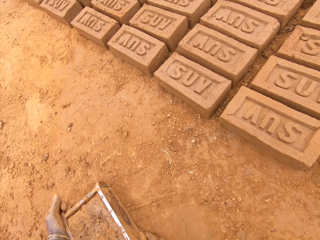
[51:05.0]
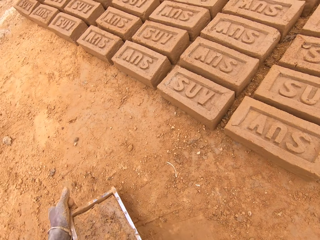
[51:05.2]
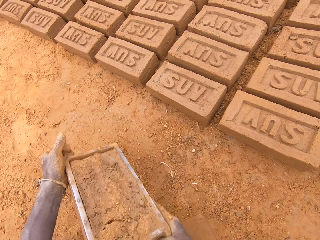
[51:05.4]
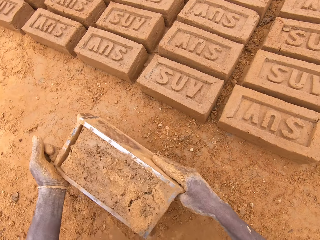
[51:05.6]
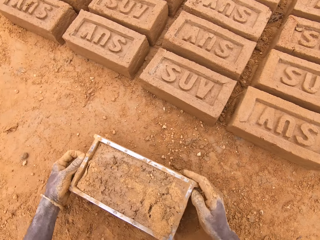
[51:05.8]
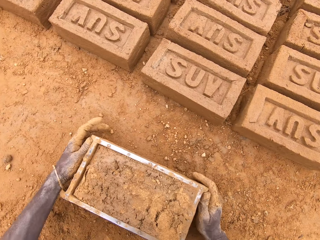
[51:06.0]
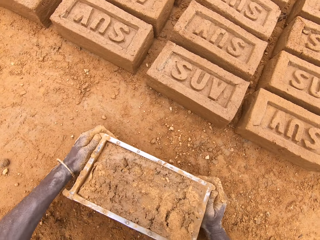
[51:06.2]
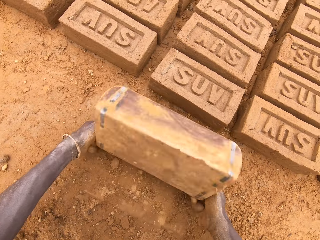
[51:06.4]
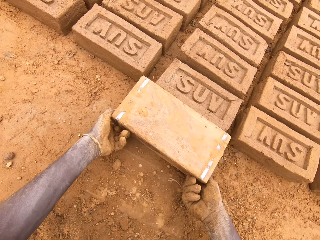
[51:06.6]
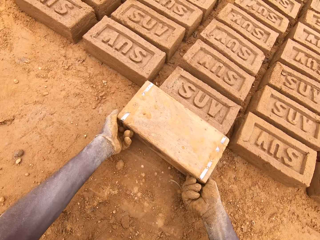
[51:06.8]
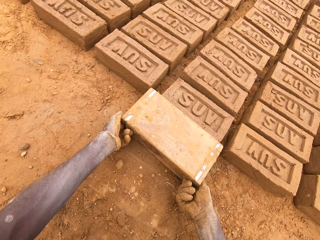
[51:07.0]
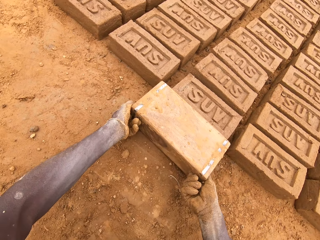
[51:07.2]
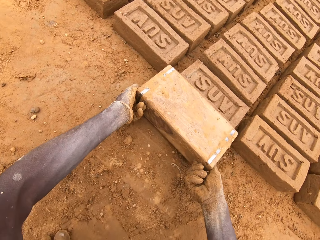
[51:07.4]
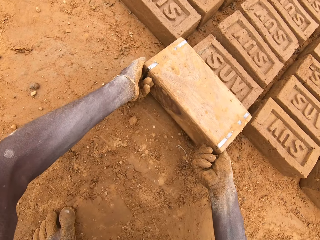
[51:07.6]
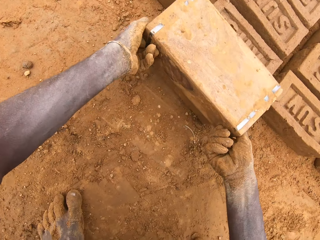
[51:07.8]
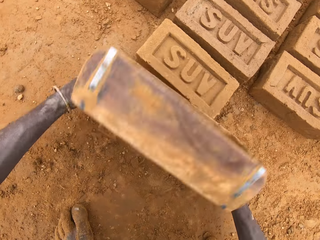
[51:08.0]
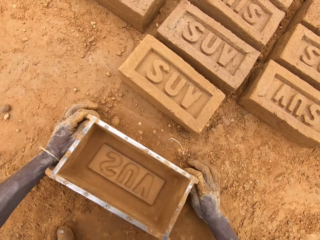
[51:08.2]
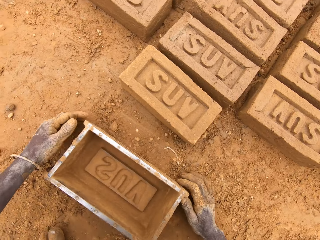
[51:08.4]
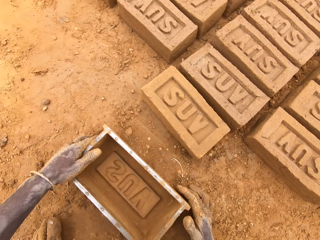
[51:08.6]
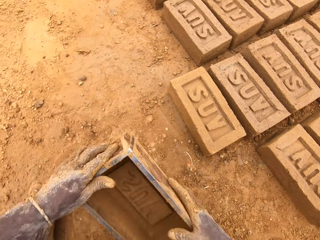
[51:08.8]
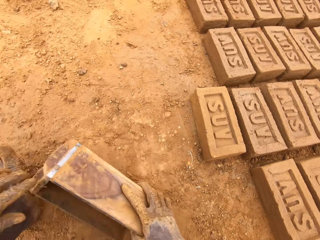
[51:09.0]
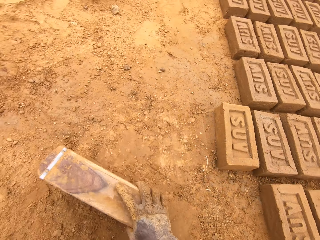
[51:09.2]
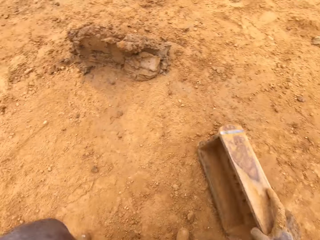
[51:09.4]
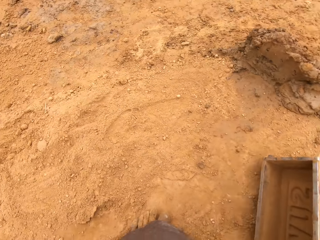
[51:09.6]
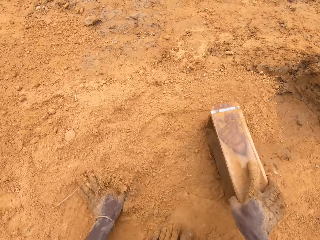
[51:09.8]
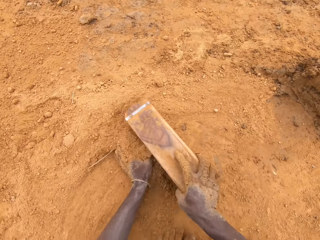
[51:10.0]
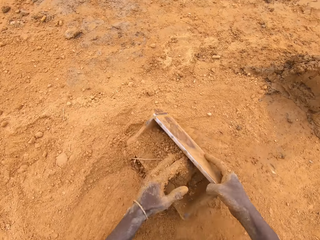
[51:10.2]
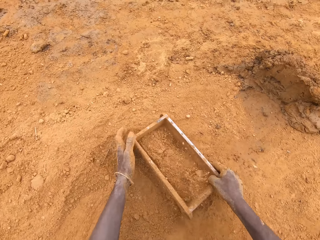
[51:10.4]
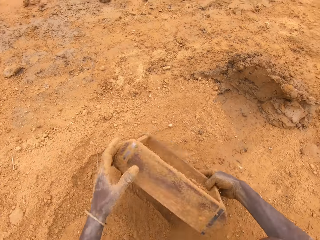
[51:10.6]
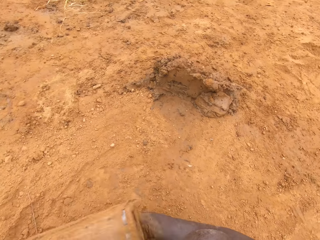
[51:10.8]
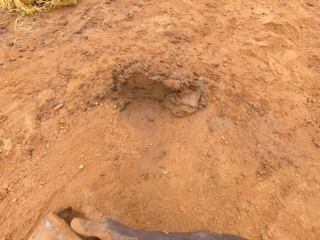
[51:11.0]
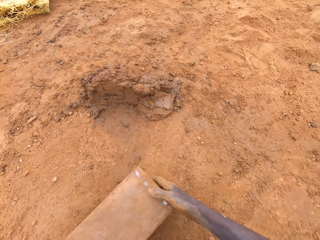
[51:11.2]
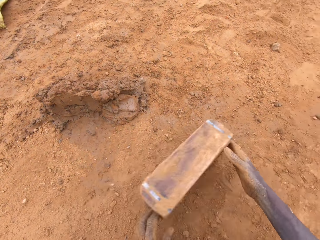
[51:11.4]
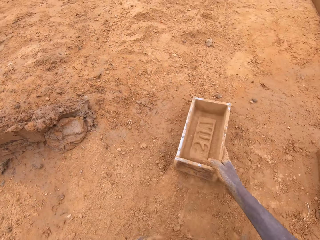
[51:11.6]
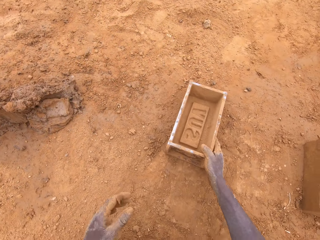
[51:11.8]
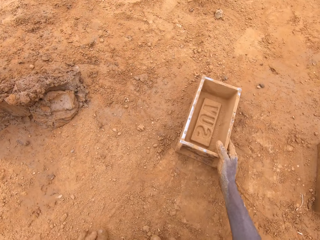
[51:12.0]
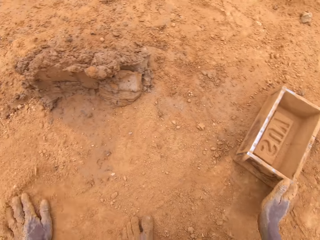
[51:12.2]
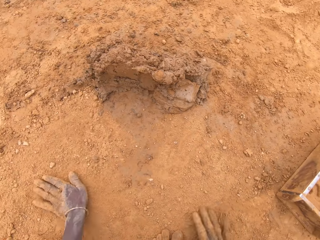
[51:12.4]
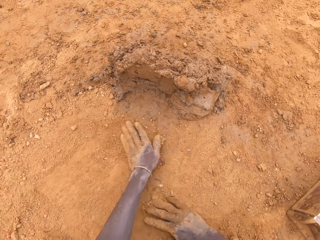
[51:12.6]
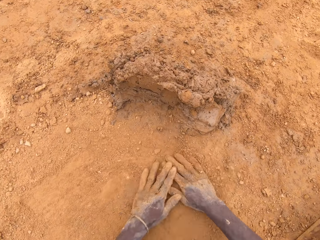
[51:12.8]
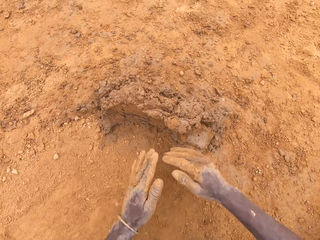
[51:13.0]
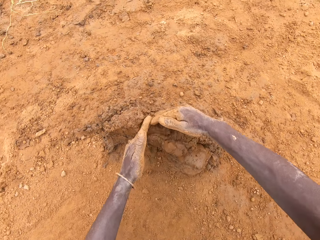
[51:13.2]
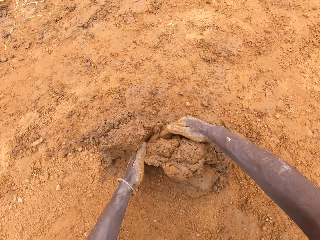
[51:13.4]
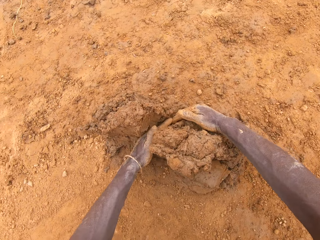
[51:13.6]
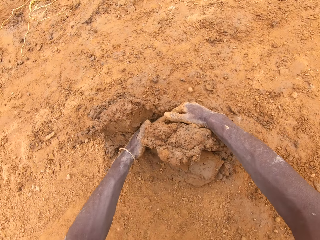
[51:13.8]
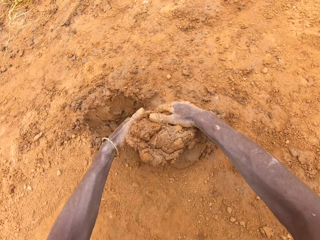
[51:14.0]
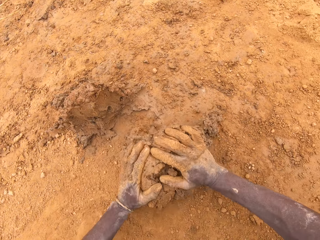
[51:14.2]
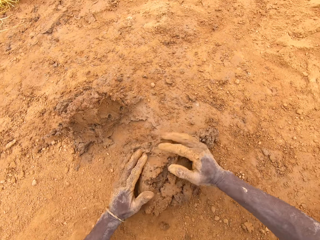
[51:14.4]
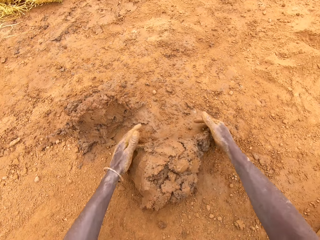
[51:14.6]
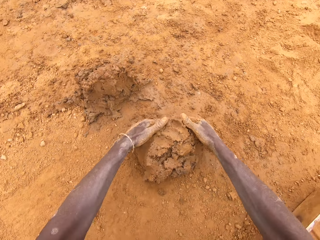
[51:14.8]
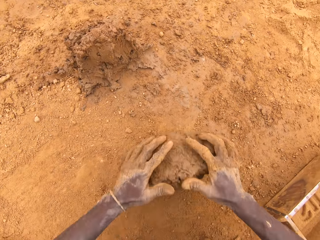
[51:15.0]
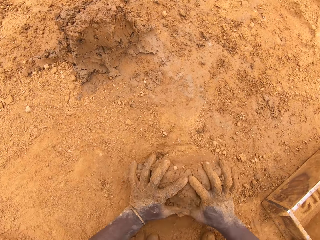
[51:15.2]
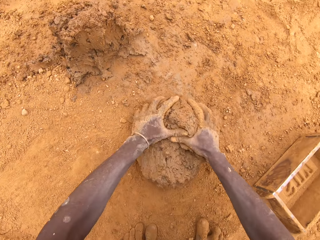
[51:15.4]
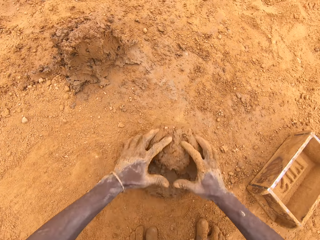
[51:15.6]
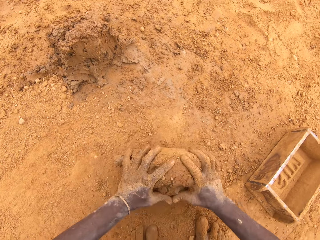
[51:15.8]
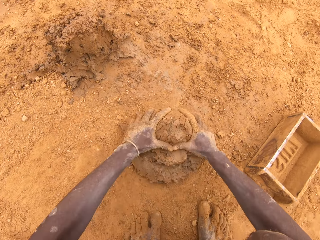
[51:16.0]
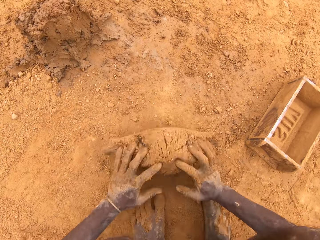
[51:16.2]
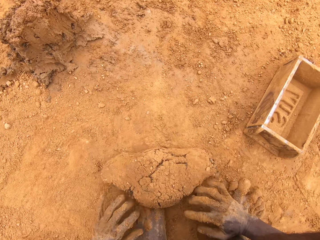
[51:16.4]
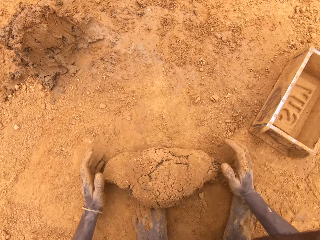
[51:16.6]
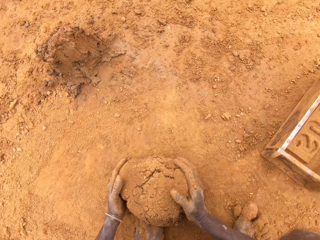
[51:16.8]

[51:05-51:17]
The camera wearer moves the box. He picks up a brick mold from the ground. He pours clay on the ground. He spreads soil on the brick mold. He puts the soil in the box. He pours the soil. He moves the box. He puts down the brick mold on the ground. He rubs the hands on the ground. He cuts the clay with his hands. He scoops the clay with the hands. He molds the clay on the ground.

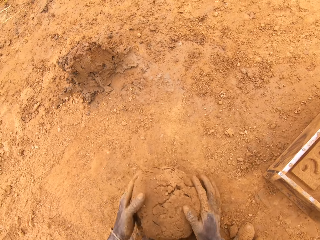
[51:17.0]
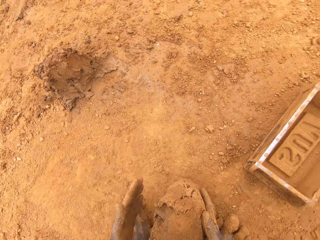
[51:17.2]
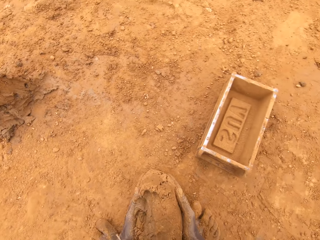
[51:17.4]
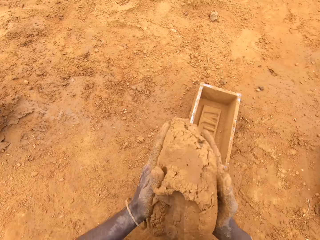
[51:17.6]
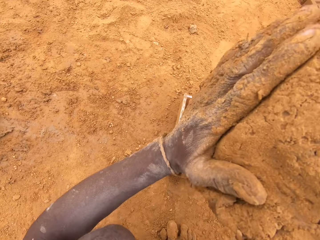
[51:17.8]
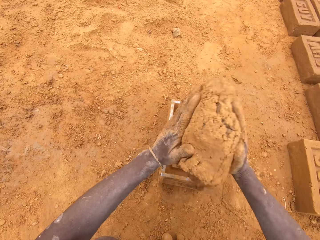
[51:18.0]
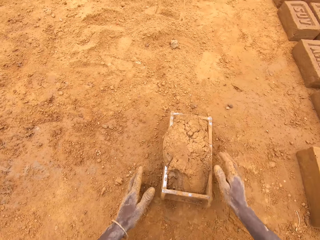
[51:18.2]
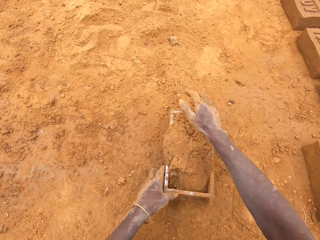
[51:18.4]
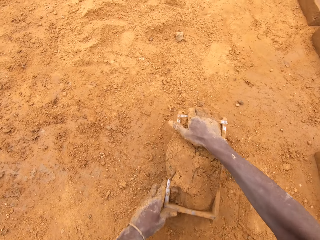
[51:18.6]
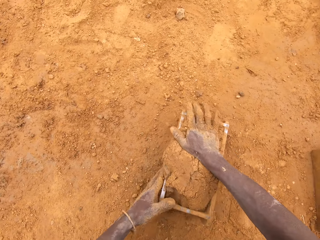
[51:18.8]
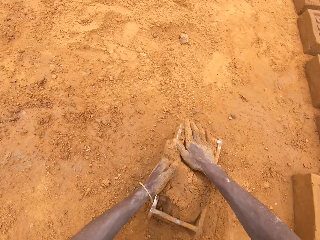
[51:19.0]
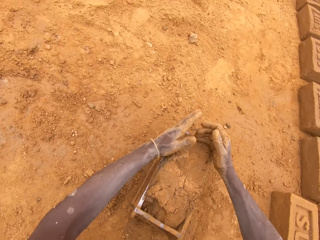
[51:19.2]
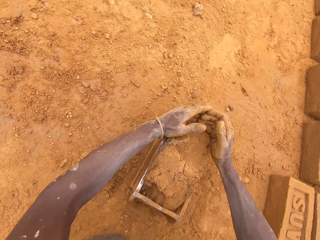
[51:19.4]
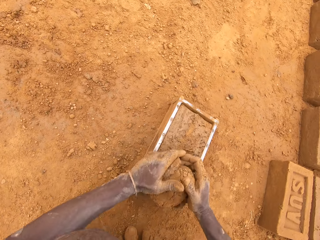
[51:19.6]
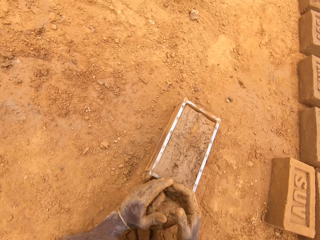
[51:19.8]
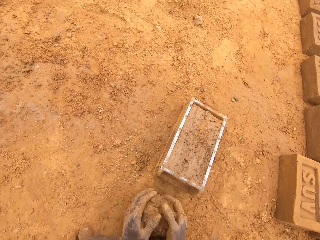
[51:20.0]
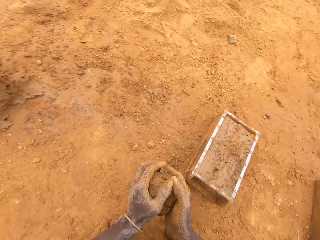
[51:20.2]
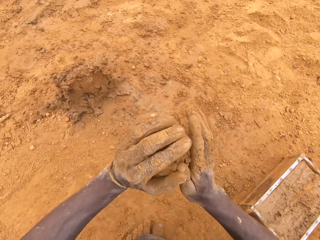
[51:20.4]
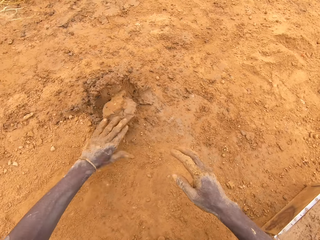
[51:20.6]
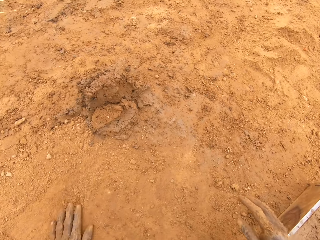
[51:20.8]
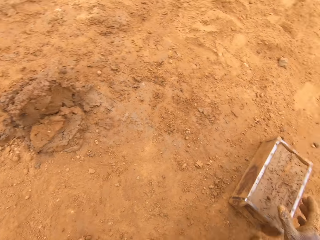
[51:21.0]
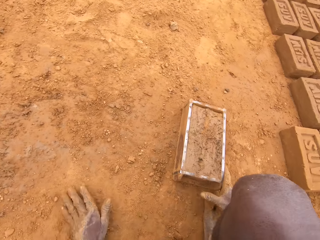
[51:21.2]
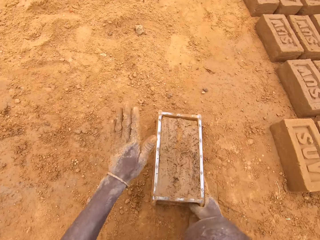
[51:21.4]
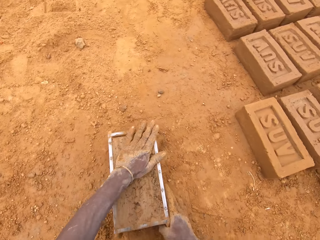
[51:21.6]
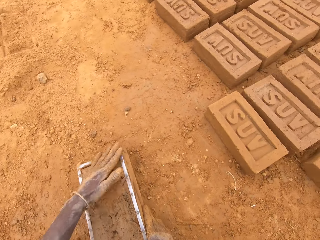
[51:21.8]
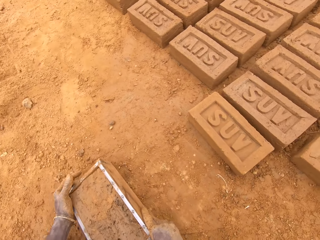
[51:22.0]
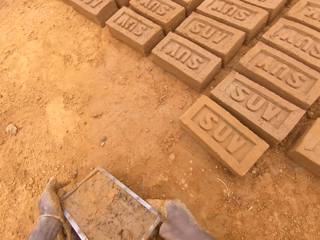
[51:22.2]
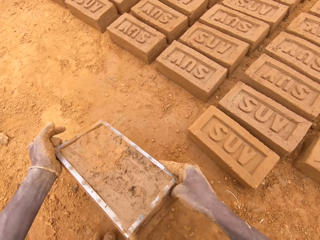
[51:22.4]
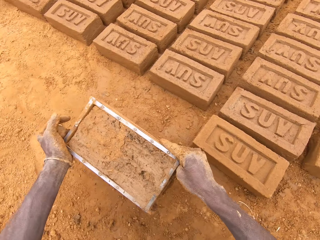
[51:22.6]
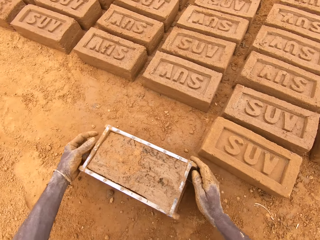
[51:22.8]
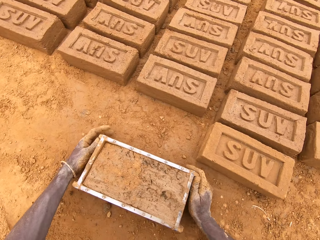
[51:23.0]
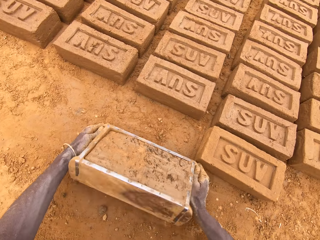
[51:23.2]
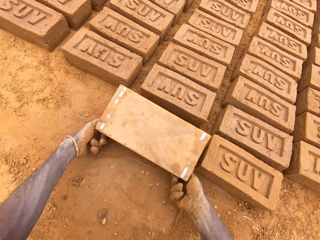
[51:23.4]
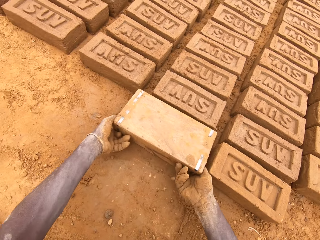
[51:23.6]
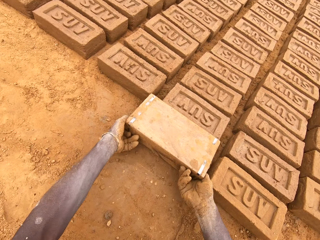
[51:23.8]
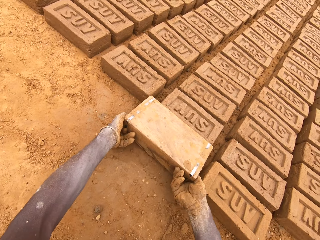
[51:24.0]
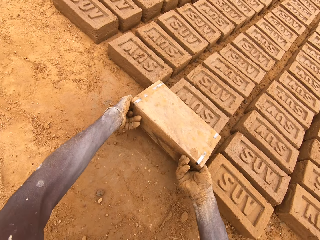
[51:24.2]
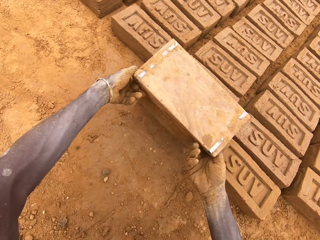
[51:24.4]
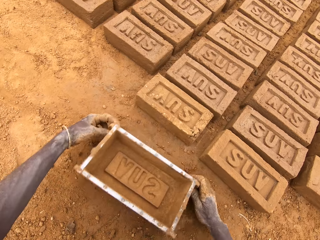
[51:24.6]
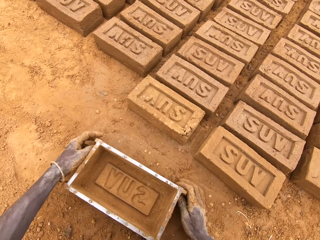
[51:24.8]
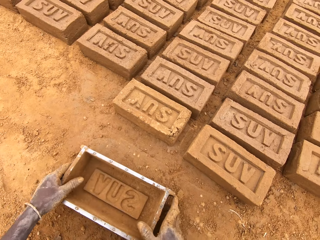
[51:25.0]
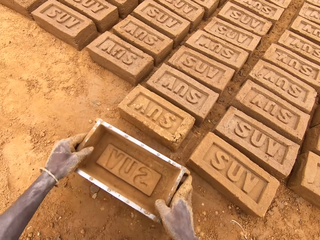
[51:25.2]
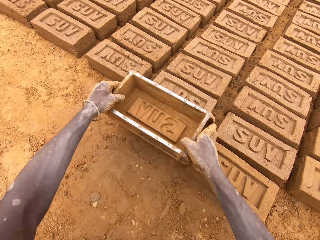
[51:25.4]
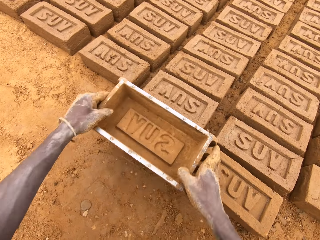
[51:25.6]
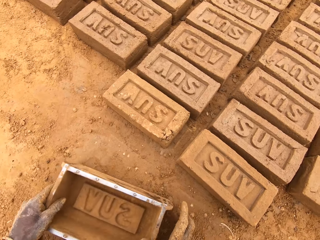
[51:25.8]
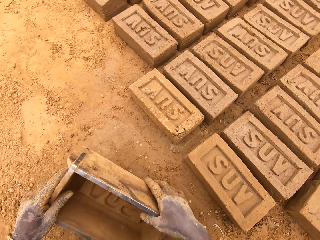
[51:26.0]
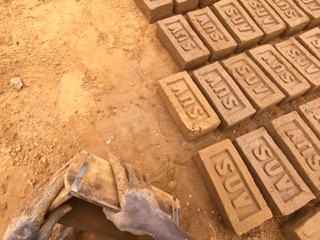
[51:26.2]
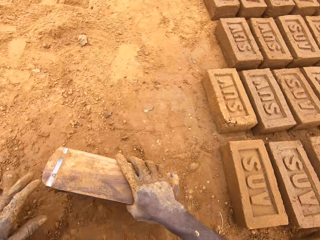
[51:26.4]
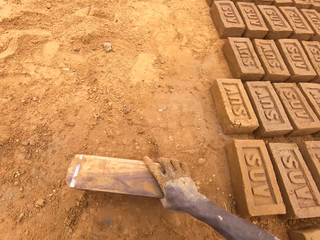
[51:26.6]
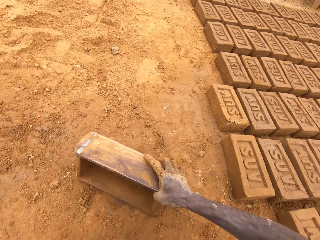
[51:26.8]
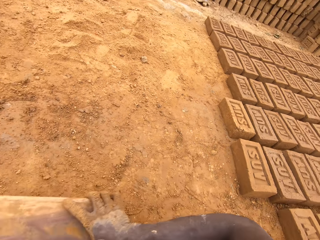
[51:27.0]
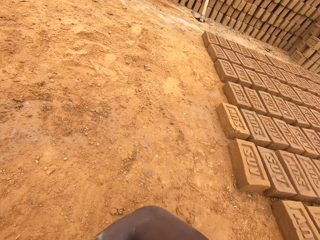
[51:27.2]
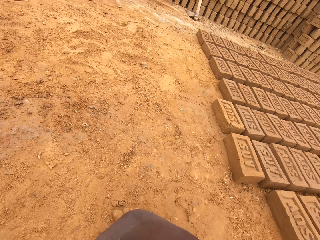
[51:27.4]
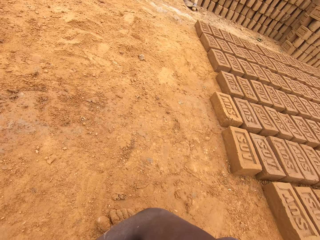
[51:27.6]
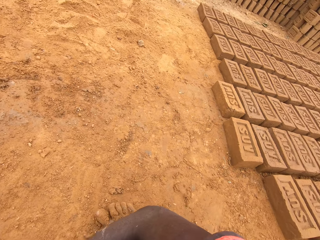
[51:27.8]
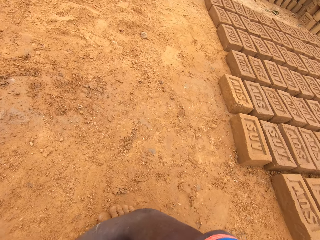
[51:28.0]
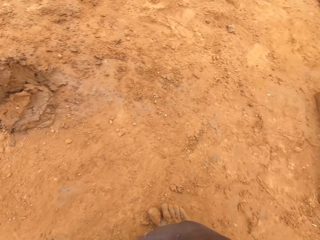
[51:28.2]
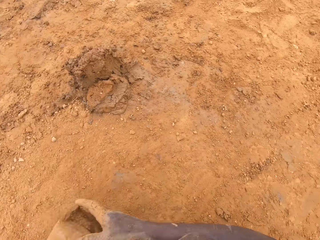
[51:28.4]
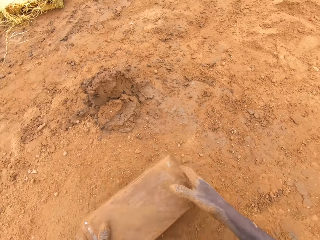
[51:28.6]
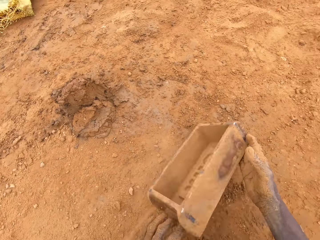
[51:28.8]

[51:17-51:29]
The camera wearer puts clay in a brick mold or box. They level the clay in the box. They scoop the clay from the brick mold. They heap the clay. They put down the clay on the ground. They adjust the clay in the brick mold. They move the box. They pick up the brick mold from the ground. They pour the clay on the ground. They adjust the clay on the ground. They spread soil on the brick mold.
